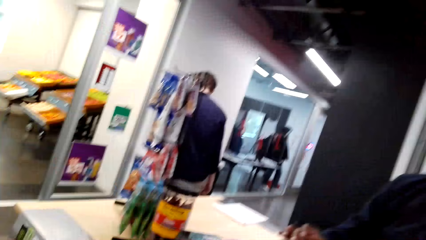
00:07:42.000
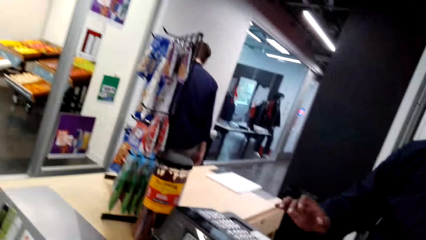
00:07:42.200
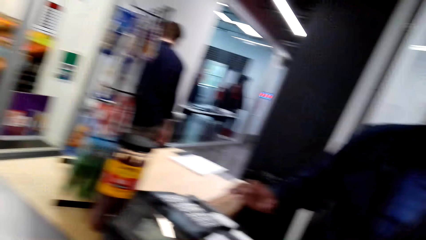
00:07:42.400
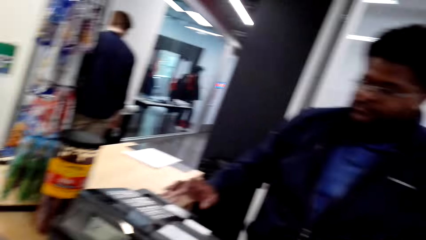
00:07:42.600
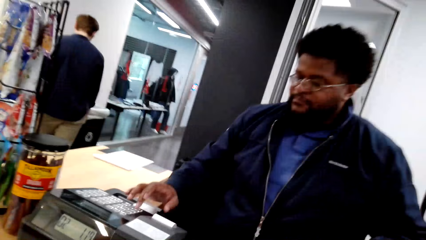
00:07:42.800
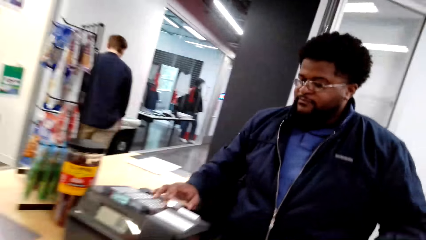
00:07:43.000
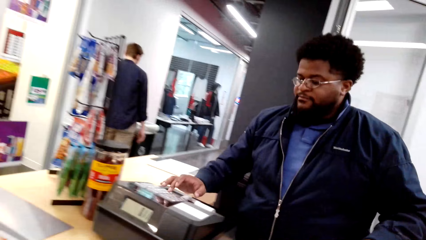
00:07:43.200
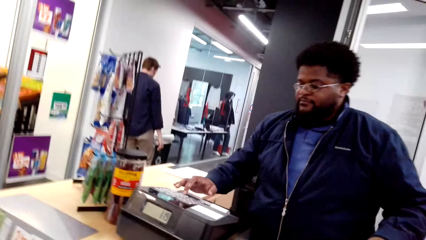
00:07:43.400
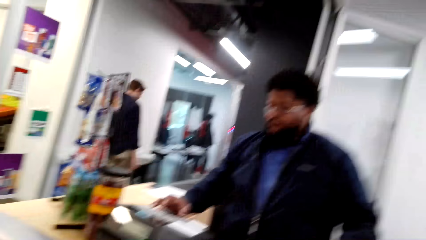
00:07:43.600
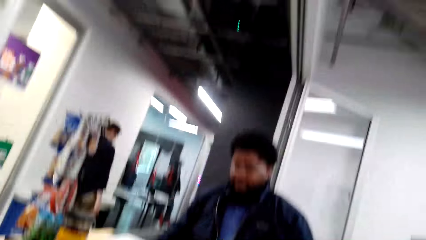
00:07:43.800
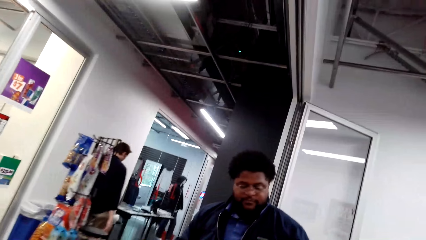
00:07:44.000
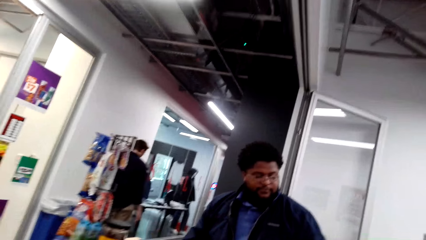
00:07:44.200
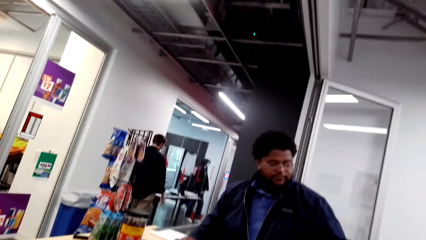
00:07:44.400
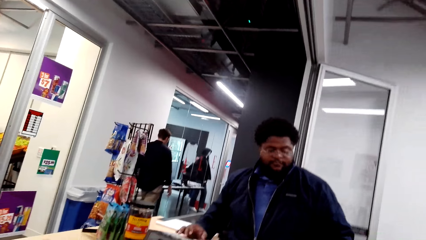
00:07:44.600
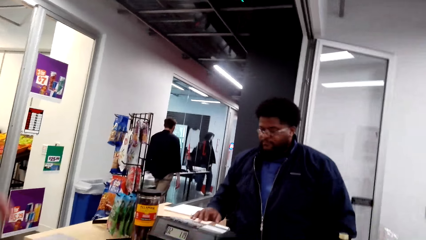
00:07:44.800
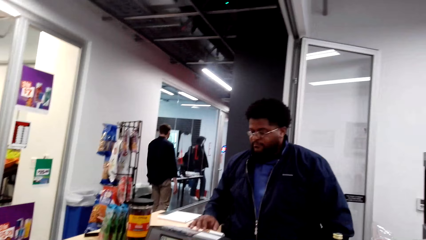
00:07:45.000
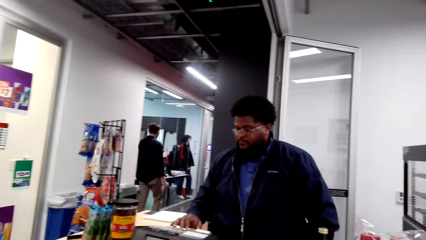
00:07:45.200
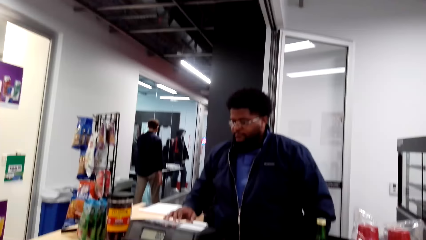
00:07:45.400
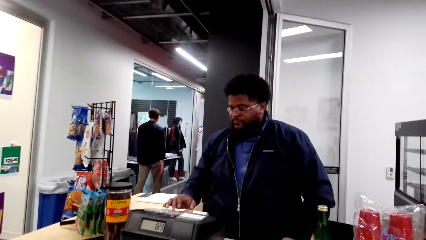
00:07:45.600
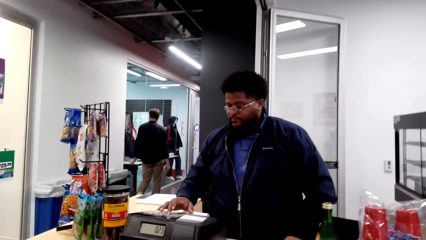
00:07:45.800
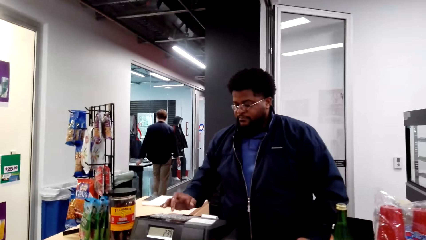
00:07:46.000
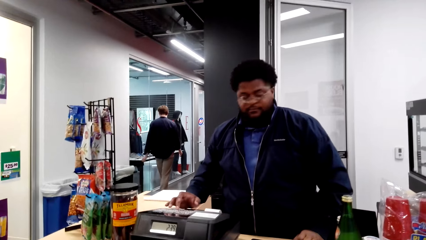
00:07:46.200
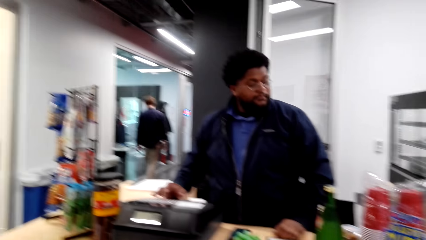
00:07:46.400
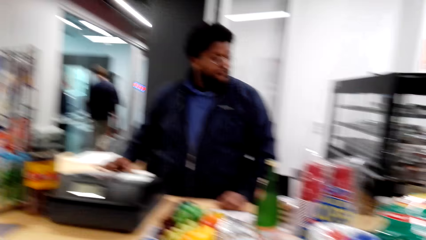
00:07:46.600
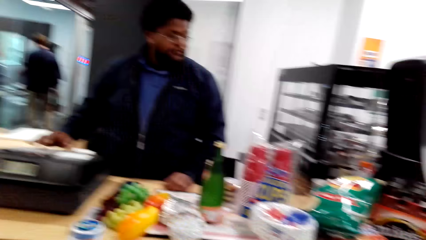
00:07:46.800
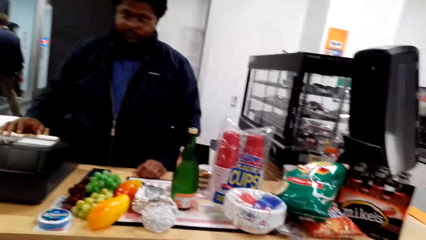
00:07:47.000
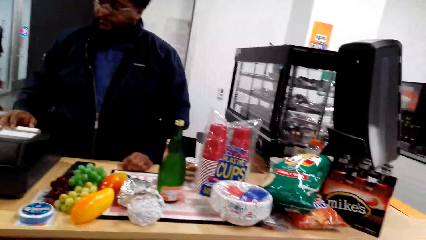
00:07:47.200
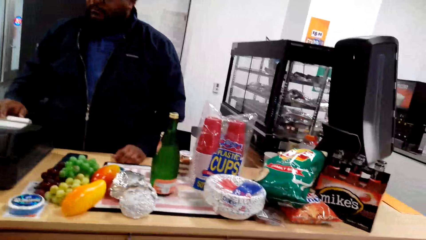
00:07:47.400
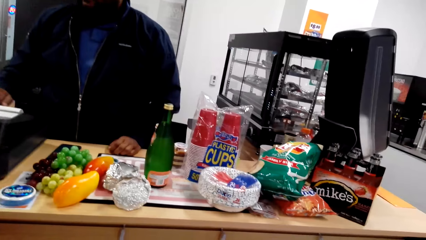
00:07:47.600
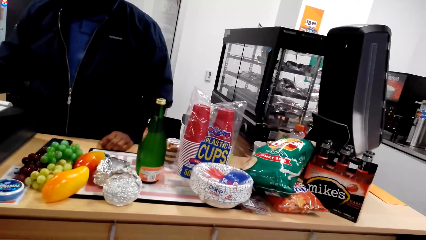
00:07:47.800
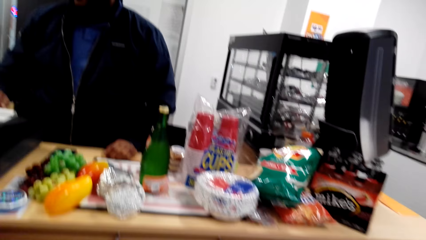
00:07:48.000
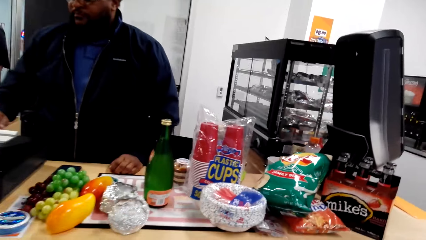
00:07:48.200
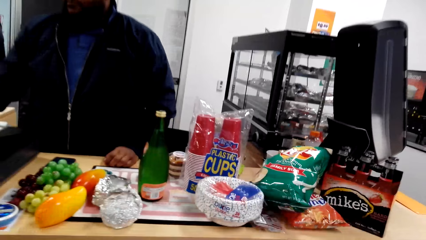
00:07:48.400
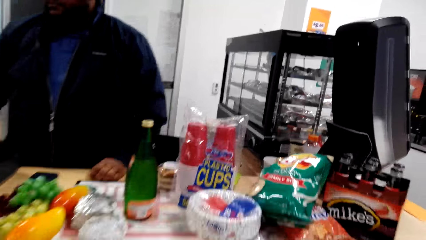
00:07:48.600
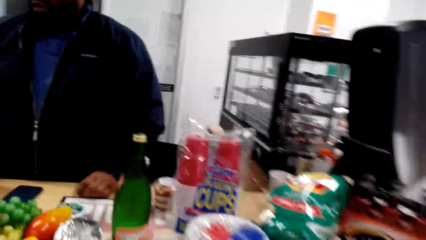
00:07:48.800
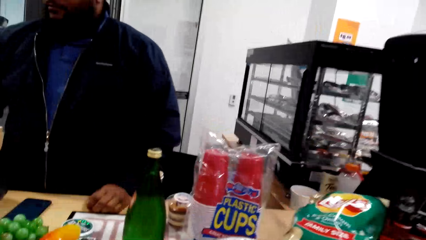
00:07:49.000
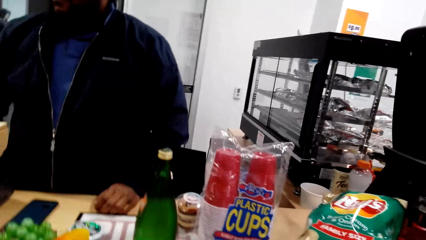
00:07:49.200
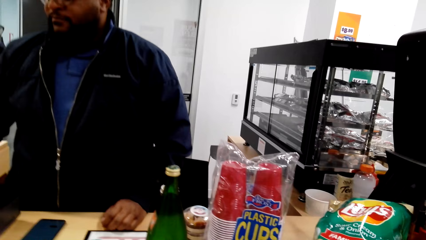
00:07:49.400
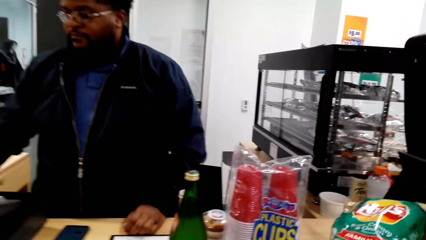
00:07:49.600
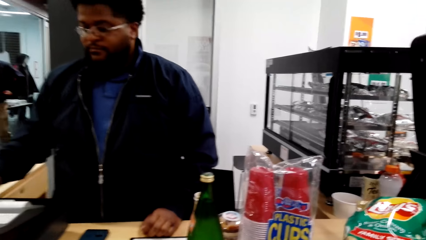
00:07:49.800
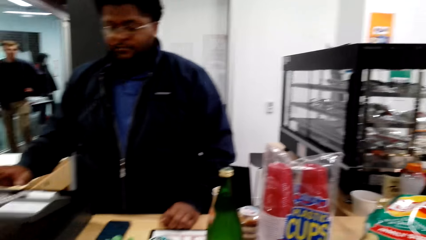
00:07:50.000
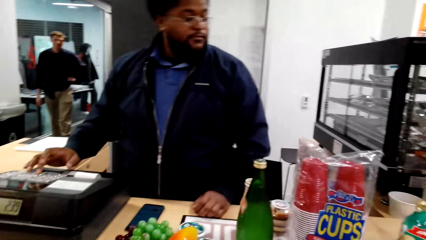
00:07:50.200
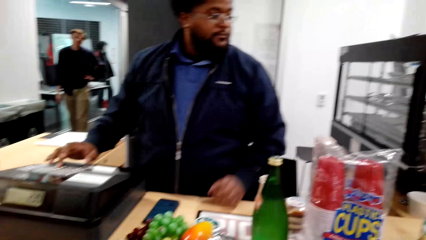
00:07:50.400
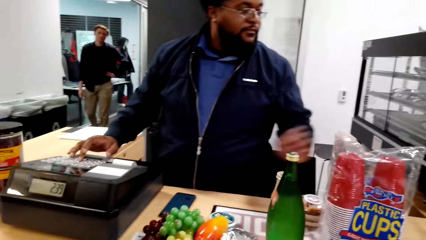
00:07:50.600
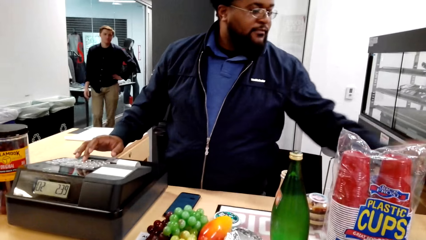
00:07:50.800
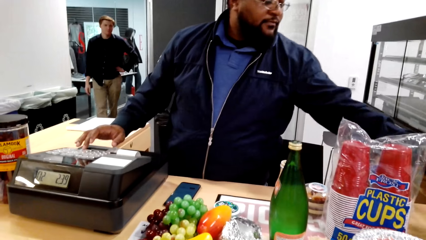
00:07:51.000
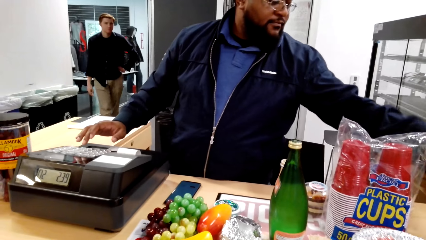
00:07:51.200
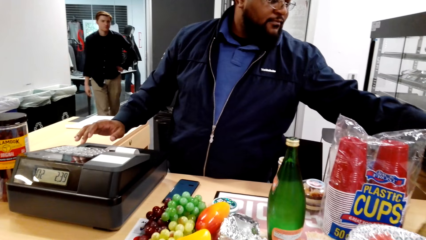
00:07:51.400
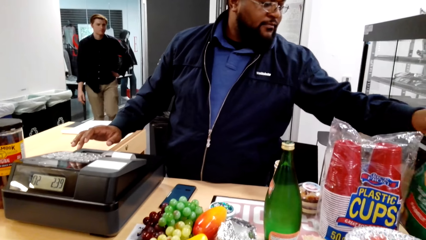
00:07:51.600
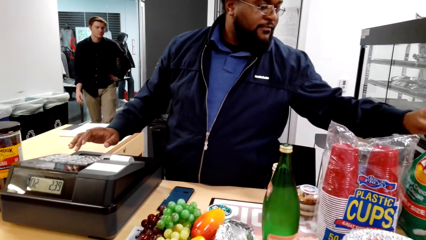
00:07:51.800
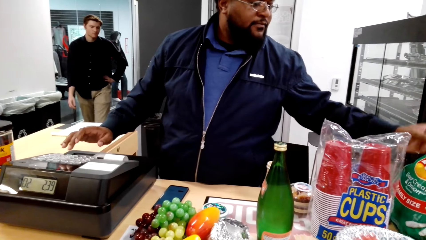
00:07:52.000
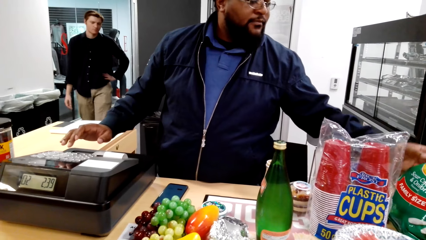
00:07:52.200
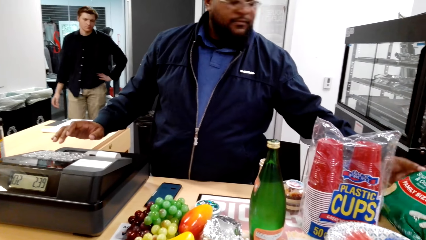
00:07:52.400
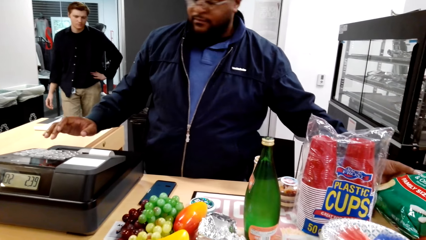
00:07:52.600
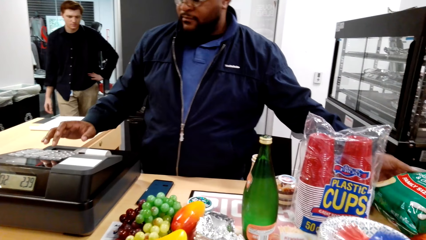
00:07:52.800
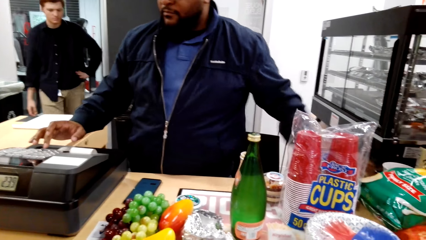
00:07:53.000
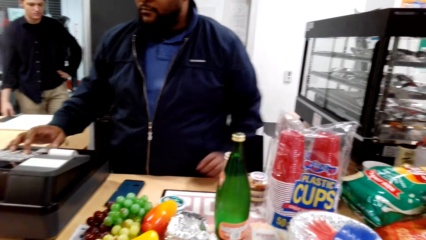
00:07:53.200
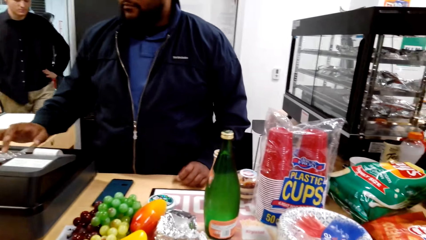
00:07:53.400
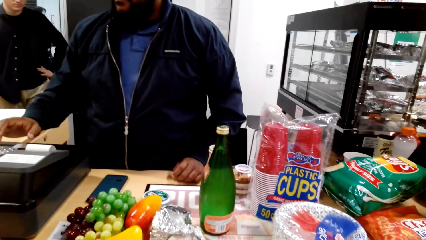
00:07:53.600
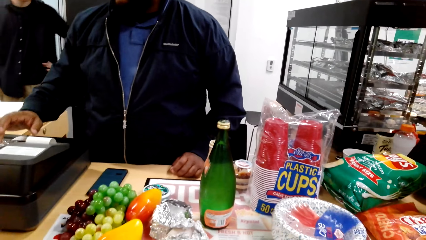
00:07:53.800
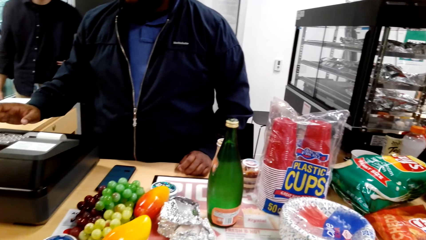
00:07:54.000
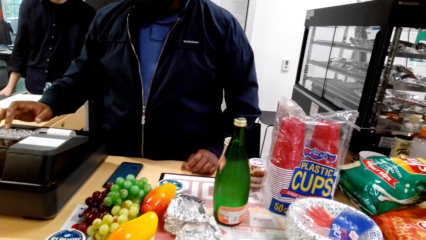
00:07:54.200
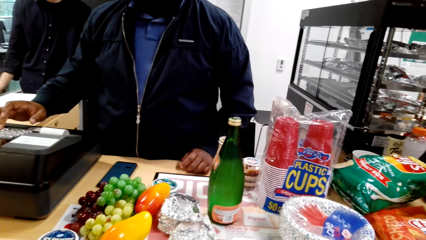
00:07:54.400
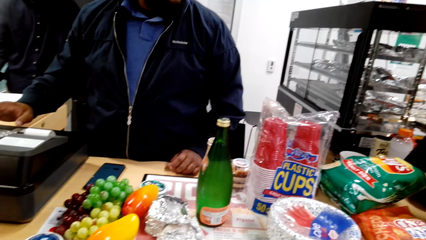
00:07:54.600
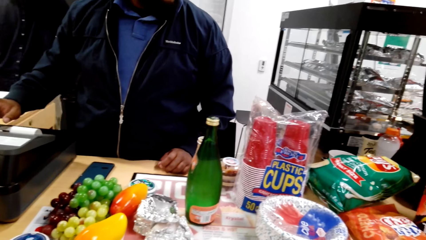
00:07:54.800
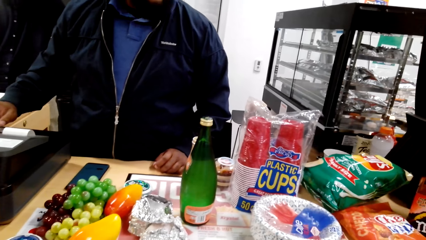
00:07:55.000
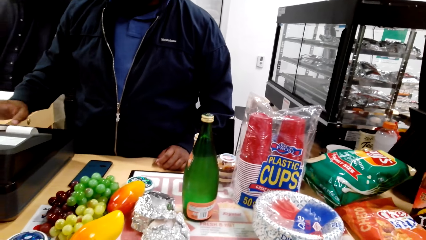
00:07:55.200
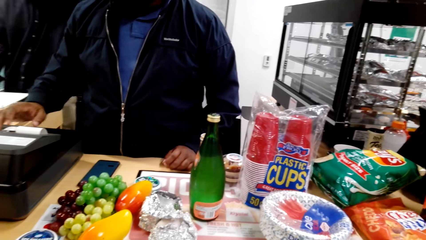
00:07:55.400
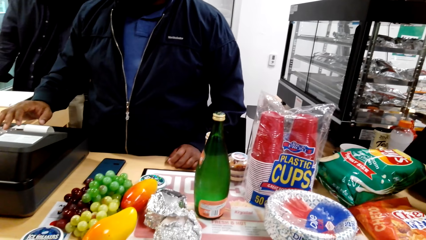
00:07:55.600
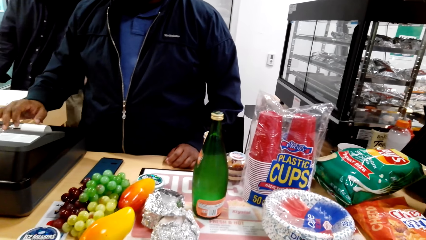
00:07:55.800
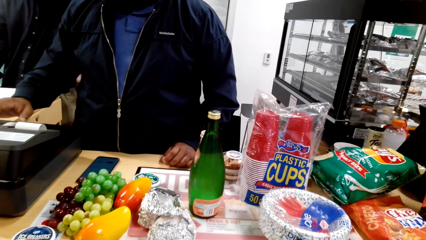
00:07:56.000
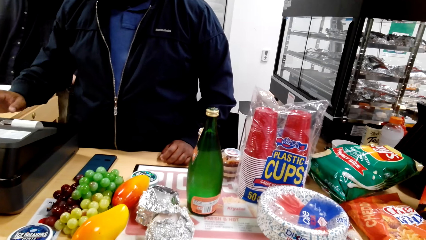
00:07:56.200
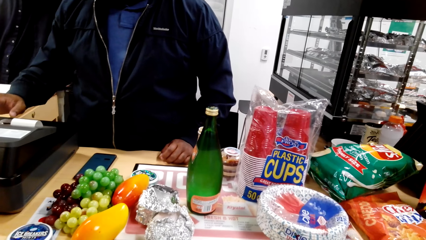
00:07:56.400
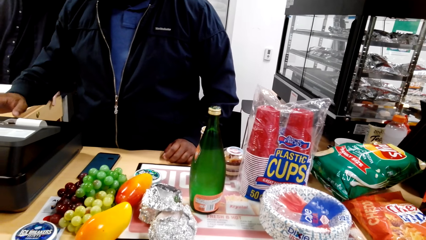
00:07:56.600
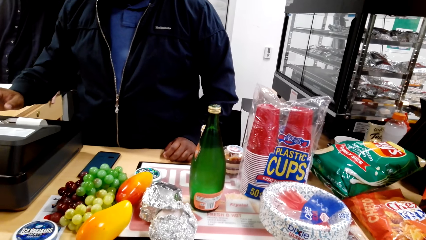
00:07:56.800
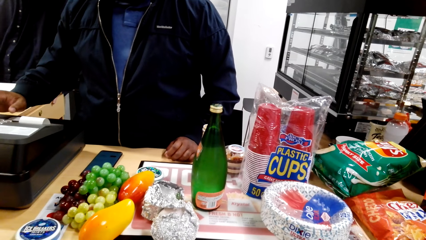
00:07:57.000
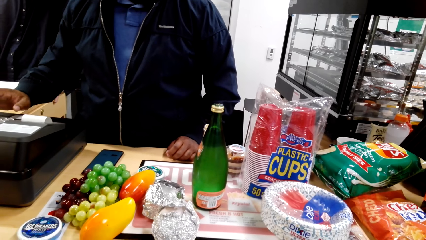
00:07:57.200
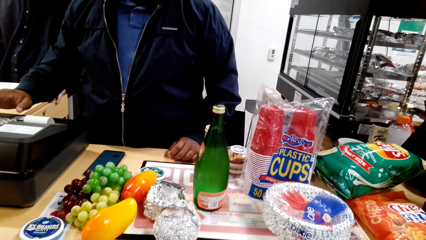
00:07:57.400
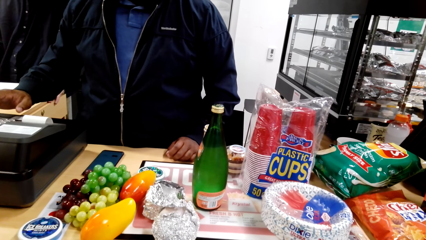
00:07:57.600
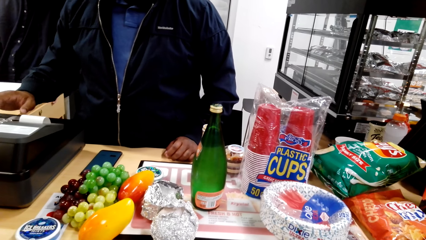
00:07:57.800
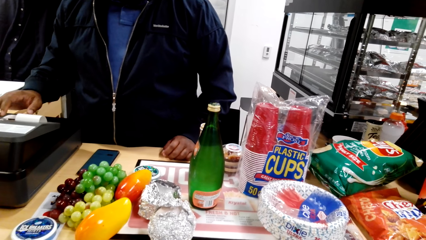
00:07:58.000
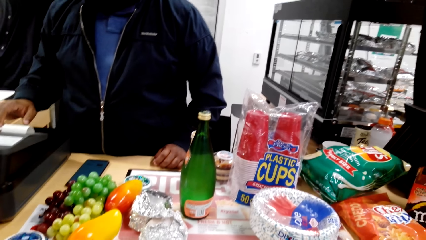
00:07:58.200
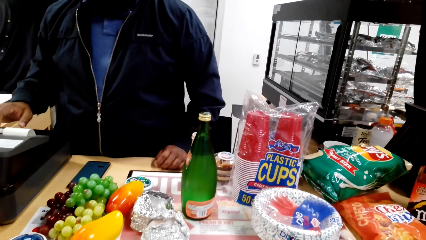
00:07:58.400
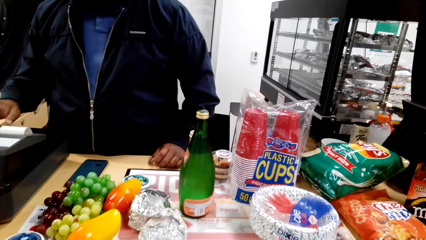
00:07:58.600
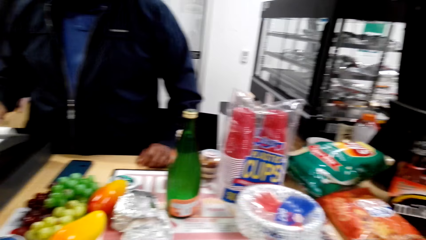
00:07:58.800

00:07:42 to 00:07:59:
The camera wearer looks at a man. They look around the supermarket. They look at the man. Another man holds something. The camera wearer converses with a woman. The other man presses the cash register, puts his hand on the desk, and presses the cash register. The woman converses with the camera wearer.
